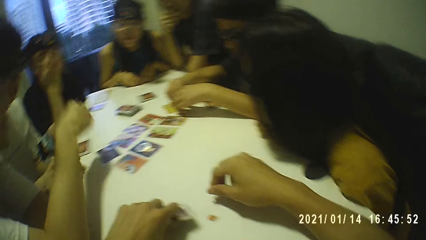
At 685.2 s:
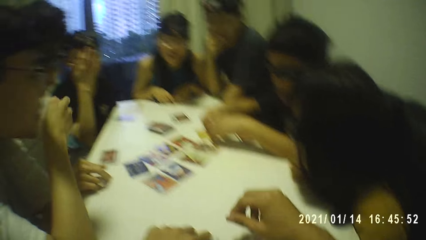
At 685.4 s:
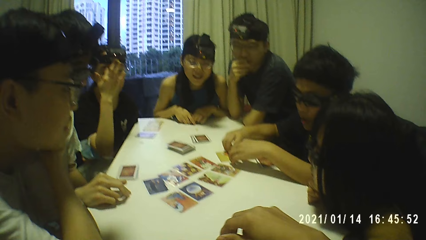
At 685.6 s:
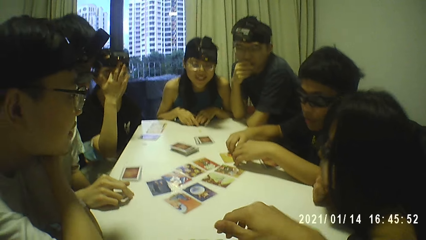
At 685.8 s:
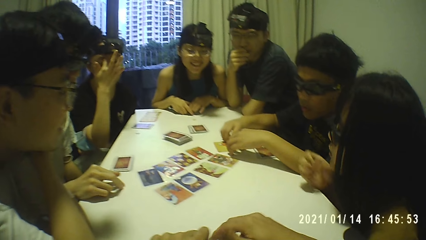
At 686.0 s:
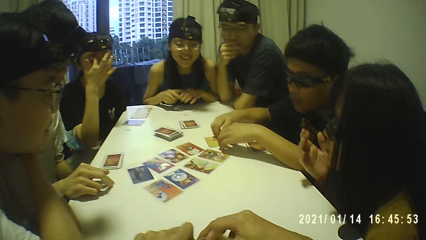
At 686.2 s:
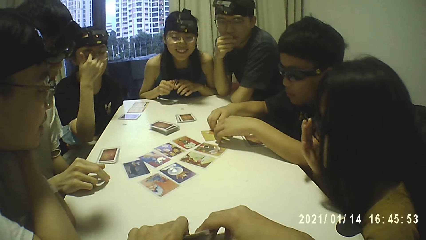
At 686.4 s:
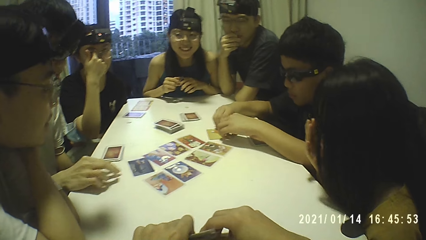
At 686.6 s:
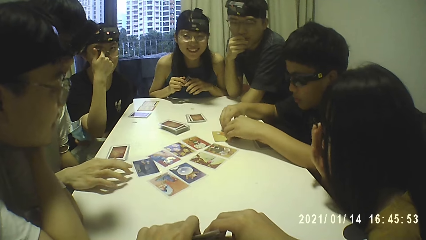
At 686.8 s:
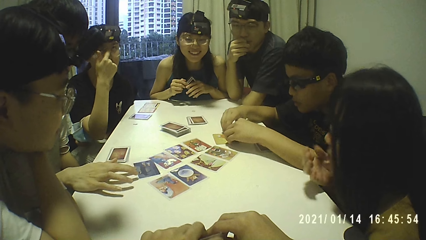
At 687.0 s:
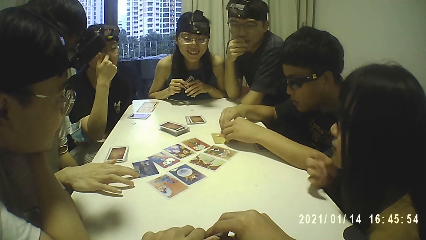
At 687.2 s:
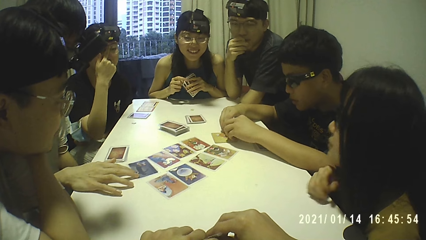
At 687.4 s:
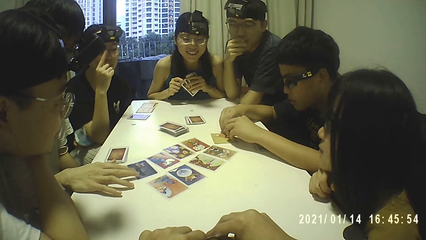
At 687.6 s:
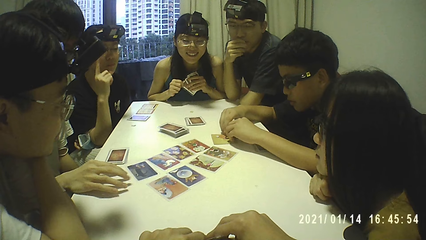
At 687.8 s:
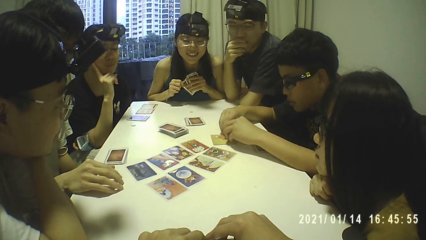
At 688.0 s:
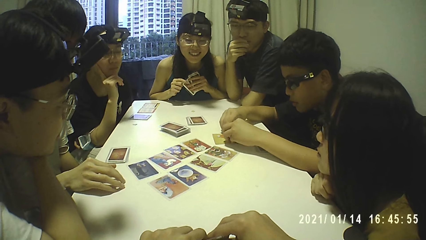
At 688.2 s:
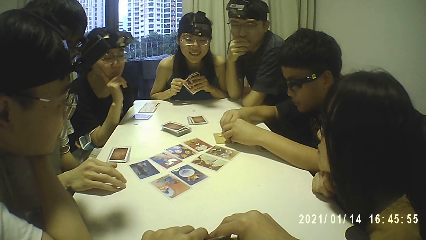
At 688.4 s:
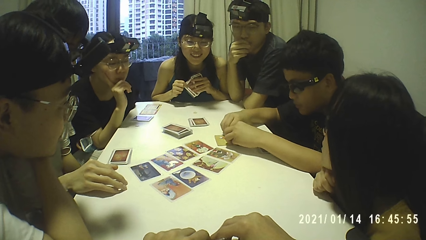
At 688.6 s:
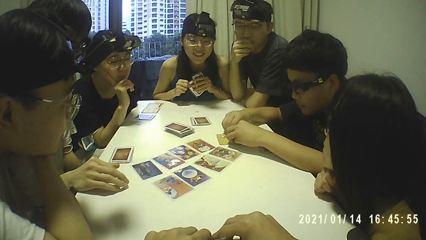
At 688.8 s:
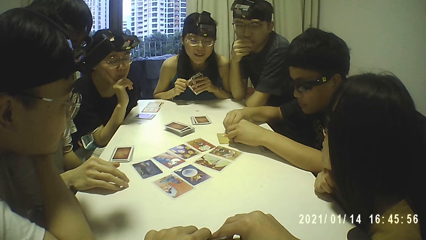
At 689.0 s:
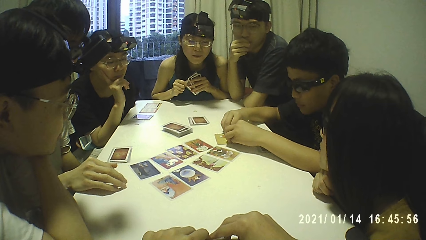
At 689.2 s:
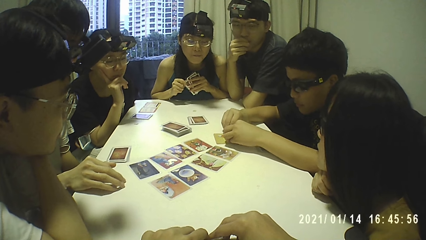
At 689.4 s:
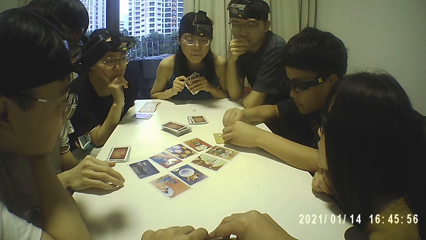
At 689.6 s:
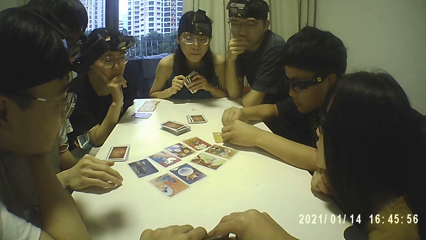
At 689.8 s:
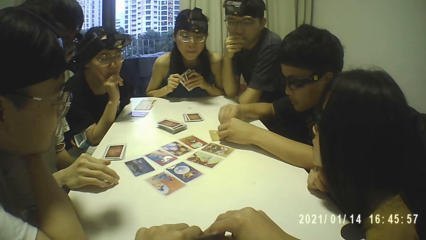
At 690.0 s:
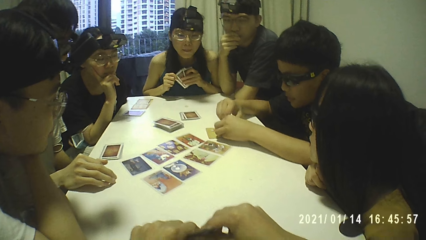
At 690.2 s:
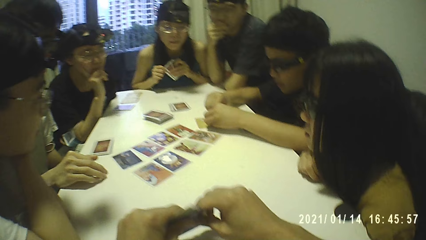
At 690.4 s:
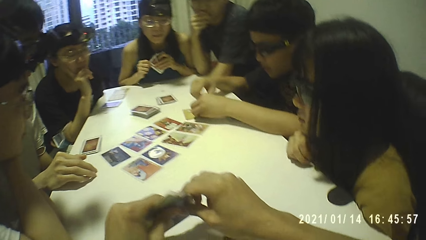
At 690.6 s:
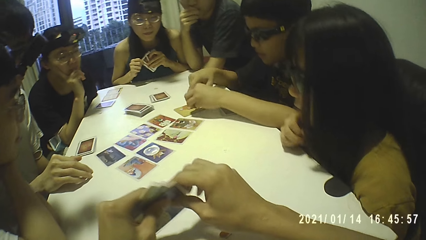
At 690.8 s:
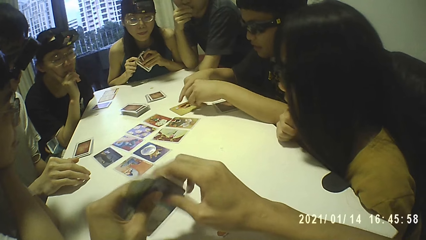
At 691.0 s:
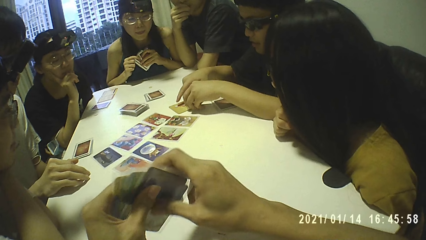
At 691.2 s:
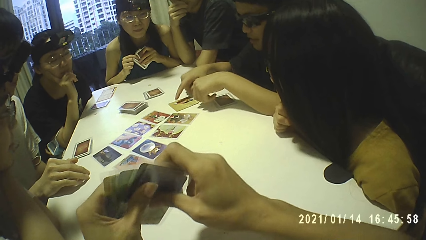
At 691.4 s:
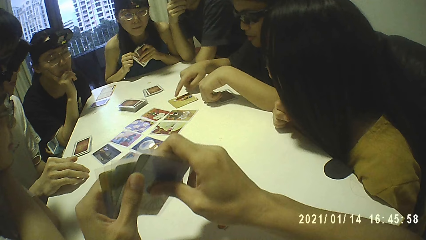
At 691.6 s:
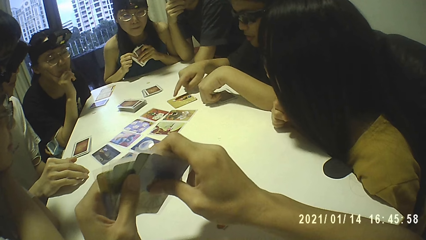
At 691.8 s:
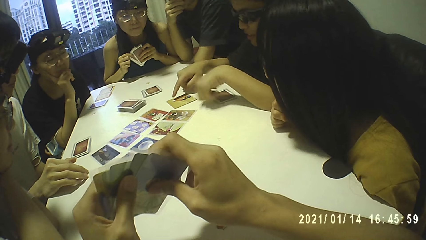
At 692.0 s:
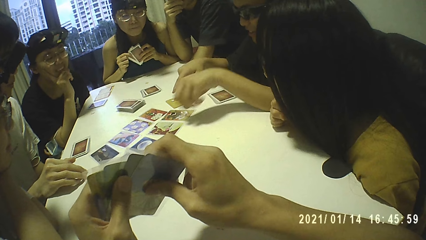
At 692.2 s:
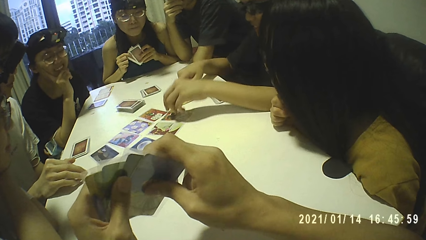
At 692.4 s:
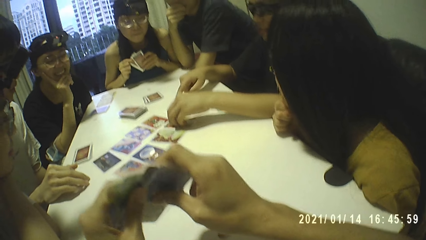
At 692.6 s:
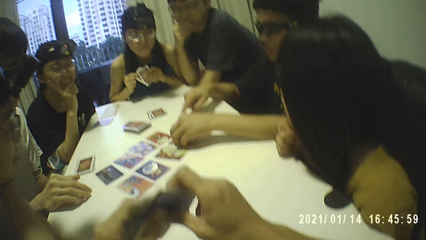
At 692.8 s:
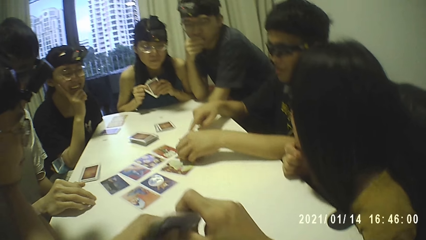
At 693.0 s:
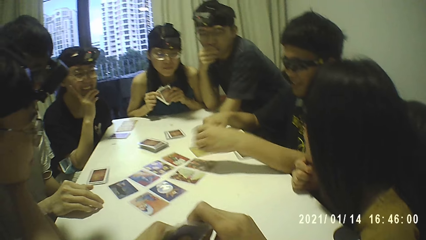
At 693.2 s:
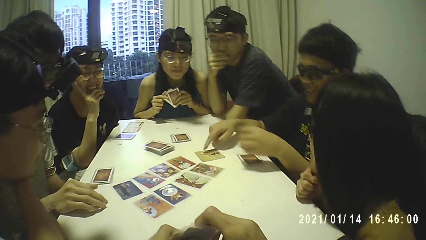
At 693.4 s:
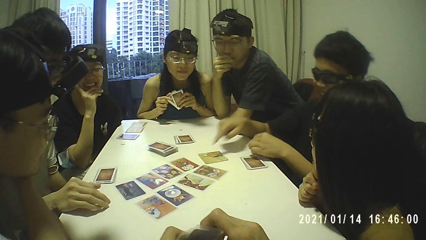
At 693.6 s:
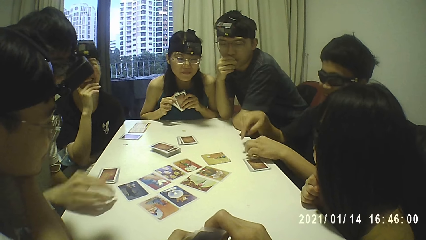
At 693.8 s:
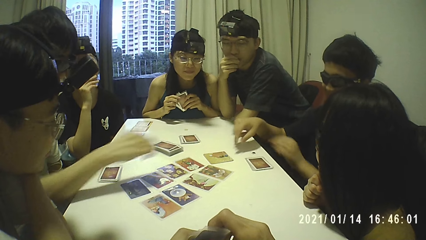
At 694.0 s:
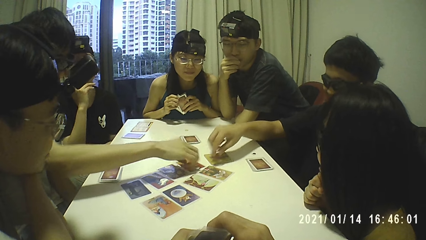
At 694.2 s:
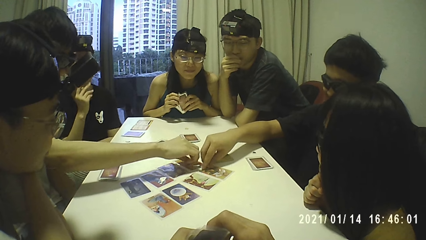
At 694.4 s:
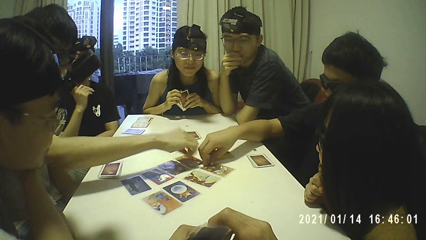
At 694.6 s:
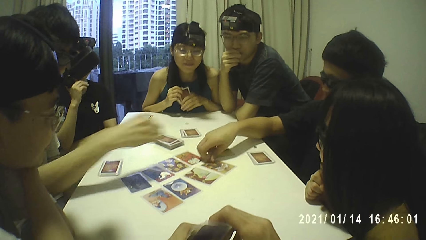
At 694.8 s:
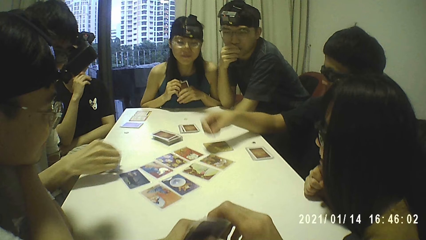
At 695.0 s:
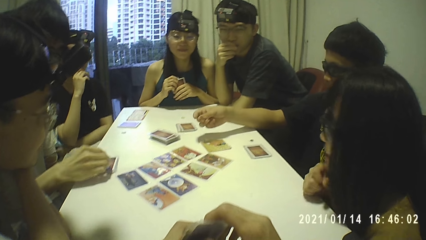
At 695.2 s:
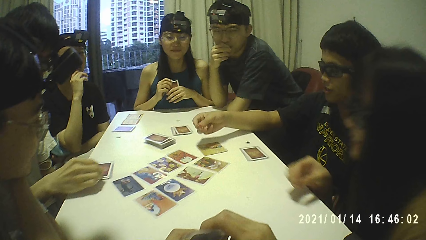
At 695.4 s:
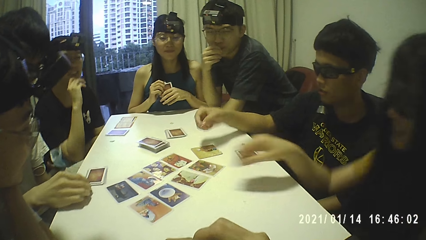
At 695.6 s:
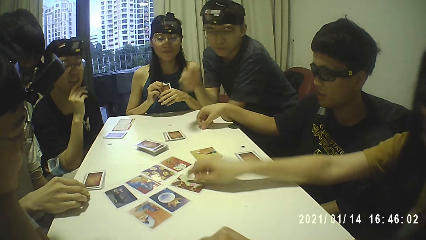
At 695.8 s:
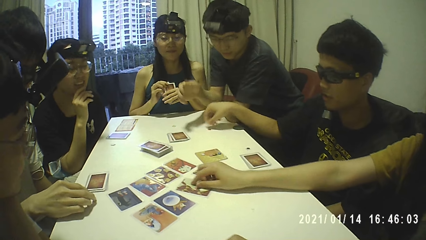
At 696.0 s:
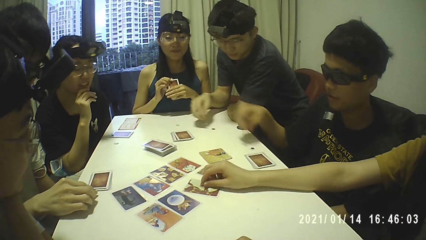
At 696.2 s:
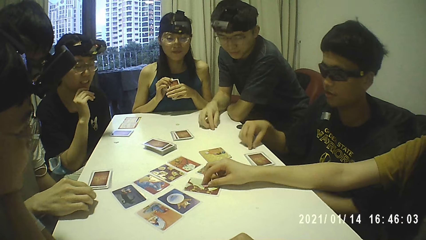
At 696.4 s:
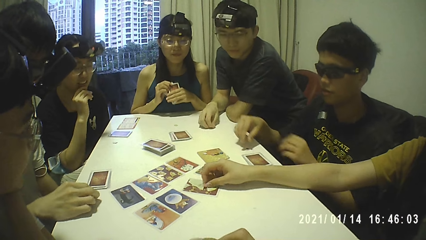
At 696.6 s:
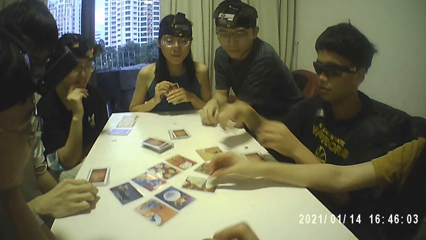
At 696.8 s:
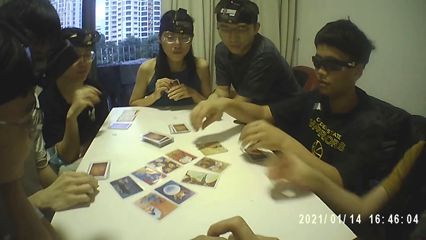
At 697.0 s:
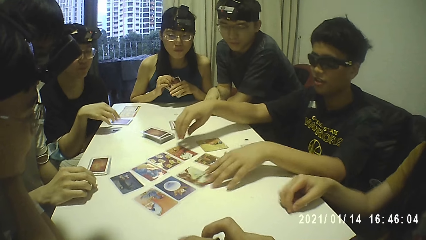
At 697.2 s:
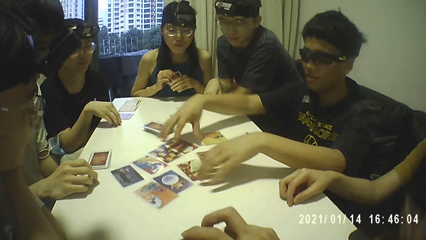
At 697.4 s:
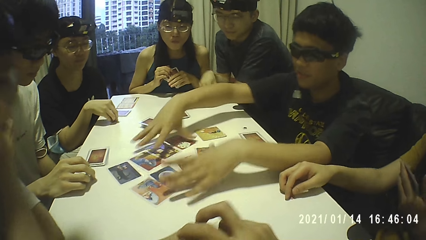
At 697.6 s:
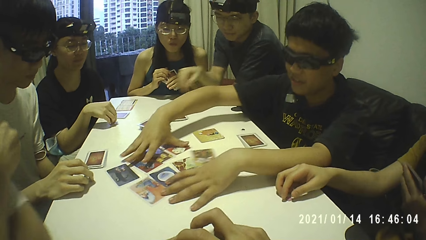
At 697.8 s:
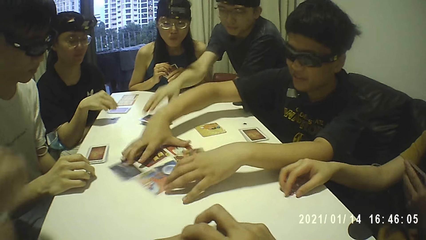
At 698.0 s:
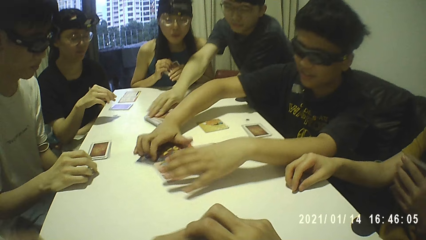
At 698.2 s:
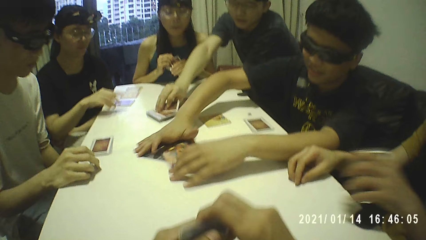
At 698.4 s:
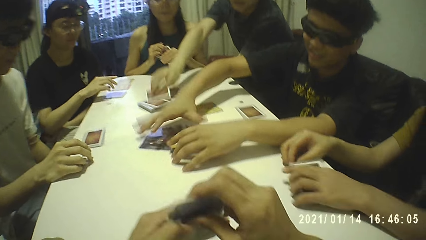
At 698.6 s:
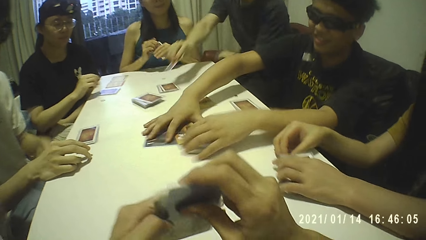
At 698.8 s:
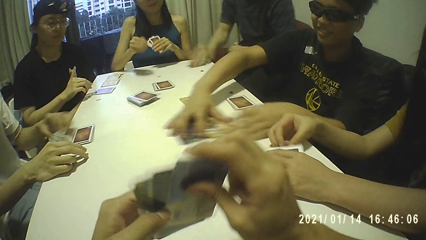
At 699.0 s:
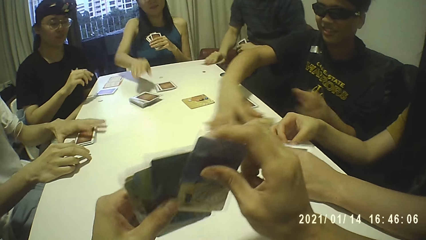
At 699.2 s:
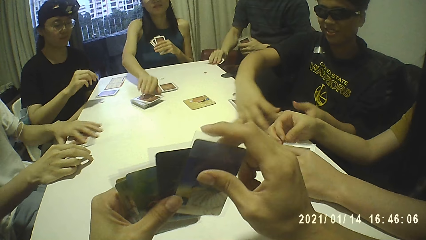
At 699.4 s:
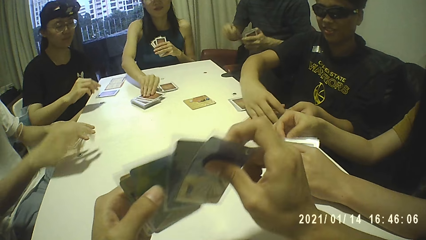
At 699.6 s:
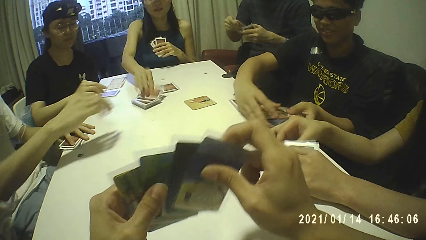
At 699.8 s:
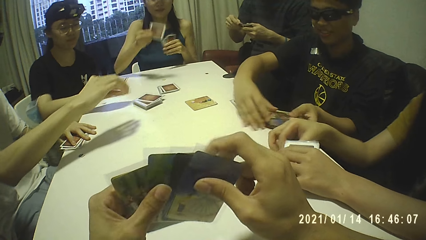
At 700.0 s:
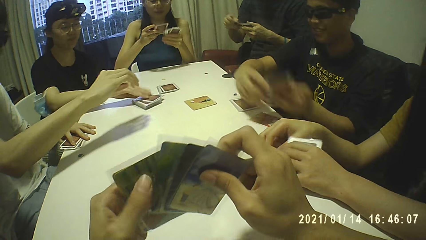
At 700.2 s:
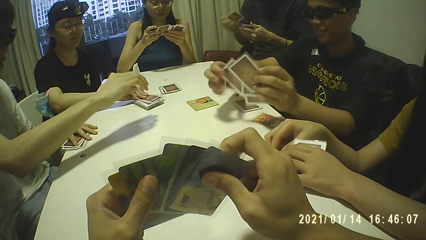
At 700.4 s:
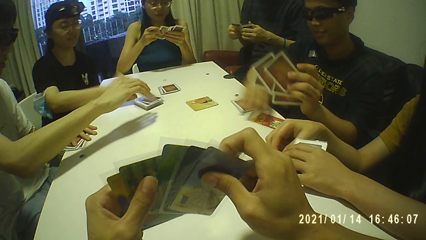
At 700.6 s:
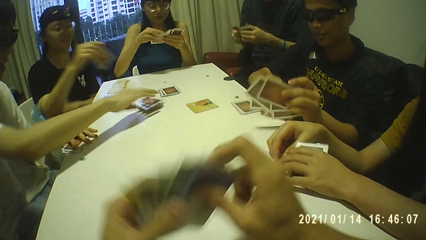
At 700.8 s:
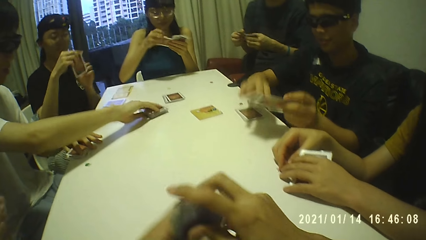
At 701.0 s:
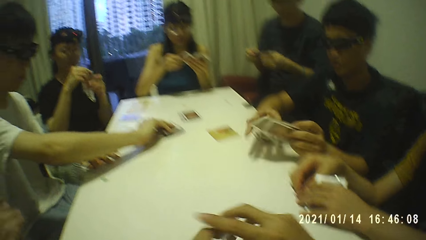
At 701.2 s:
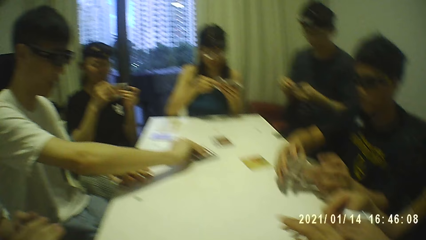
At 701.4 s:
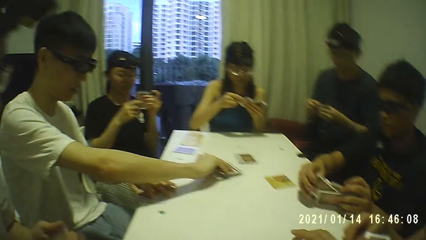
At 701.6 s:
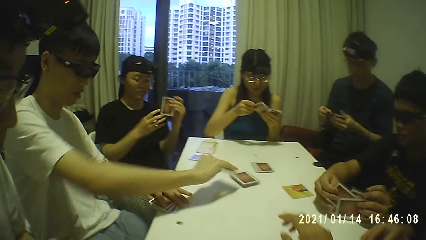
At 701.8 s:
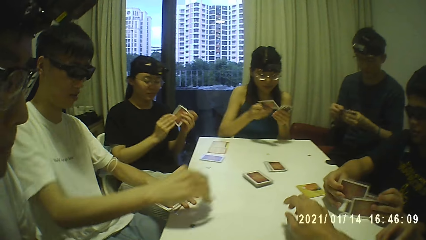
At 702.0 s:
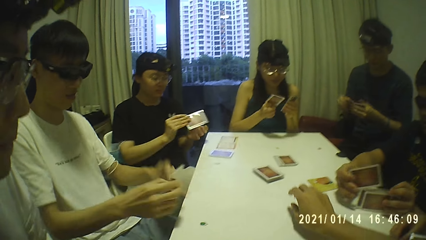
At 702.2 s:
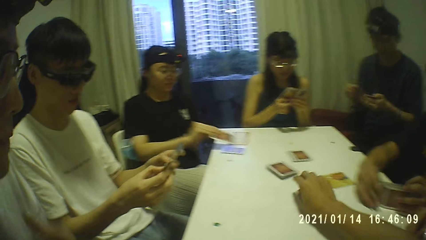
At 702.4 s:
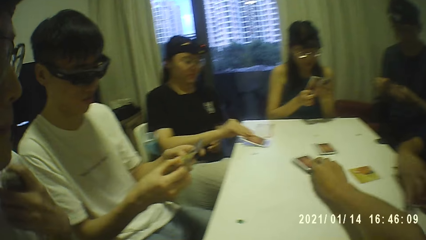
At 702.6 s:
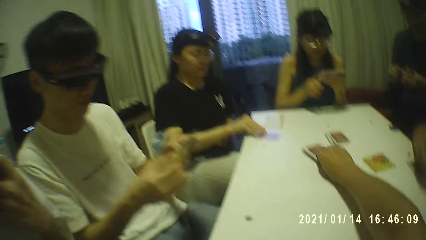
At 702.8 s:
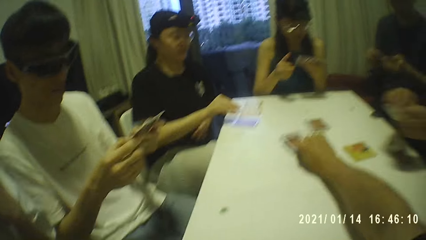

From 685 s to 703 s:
The camera wearer holds the cards on the table with his left hand. A woman adjusts a pair of glasses on her face with her left hand. Another woman picks the cards from the table with both hands. A third woman adjusts a pair of glasses on her face with her right hand. The third woman rests her chin on her right hand. The camera wearer holds the cards on the table with both hands. The first woman rests her chin on her right hand. A man picks a token from the card on the table with his left hand. He places the token on the table with his left hand. Another man picks the token from the card on the table with his right hand. The first man picks the token from the card on the table with his right hand. A third man places the token on the table with his right hand. The third woman picks the token from the card on the table with her right hand. The first man places the token on the table with his right hand. A fourth man picks the token from the table with his right hand. The third woman places the token on the table with her right hand. The first woman touches the token on the table with her right hand. The first man moves the cards on the table with both hands. The fourth man picks a card from the pile of cards on the table with his right hand. The second woman holds the cards with her left hand. The fourth man places the card on the table with his right hand. The camera wearer sorts the cards with both hands. The second man holds some cards on the table with his left hand. The fourth man picks the card from the table with his right hand and holds some cards with his left hand. The second woman picks the card from the pile of cards on the table with her right hand. The camera wearer moves his card with his hand. The first man picks the cards from the table with both hands. The fourth man holds the card with both hands. The first woman picks the card from the pile of cards on the table with her right hand. The second woman holds the card with both hands. The first man picks the card from the table with his right hand. The second man picks the card from the pile of cards on the table with his right hand. The first man passes the card from his right hand to his left hand. The first woman passes the card from her right hand to her left hand. The fourth man sorts the cards with both hands. The second woman holds the card with her right hand. The first woman passes the card from her left hand to her right hand. The second man picks the cards from the table with his left hand. The first man holds the cards with both hands. The first woman places the card on the cards on the table with her right hand. The camera wearer picks the card from the pile of cards on the table with his right hand. The second woman passes the card from her right hand to her left hand.
